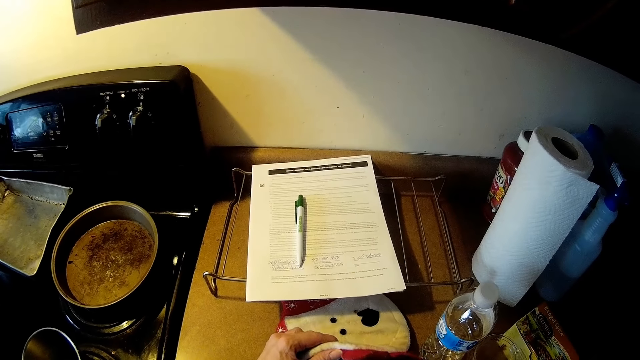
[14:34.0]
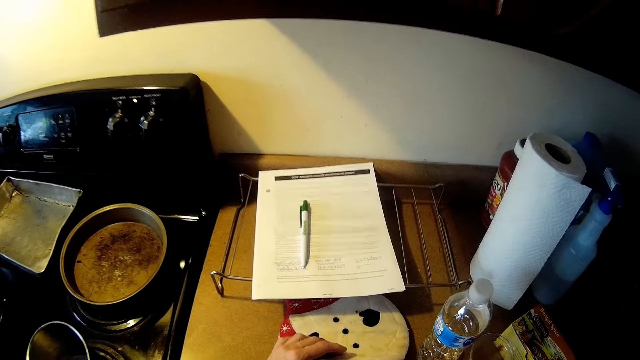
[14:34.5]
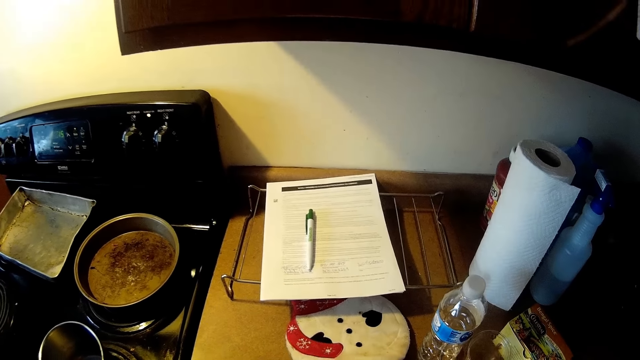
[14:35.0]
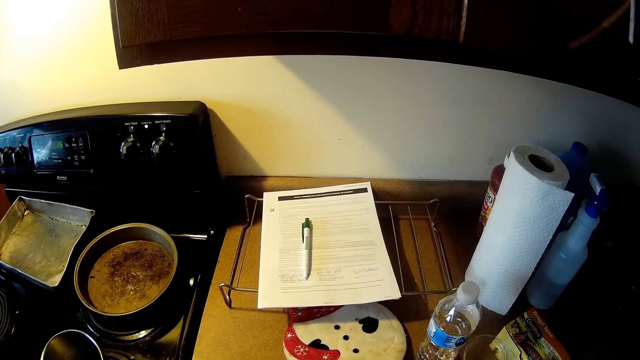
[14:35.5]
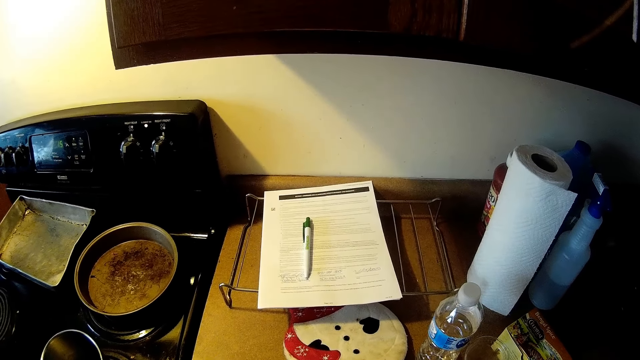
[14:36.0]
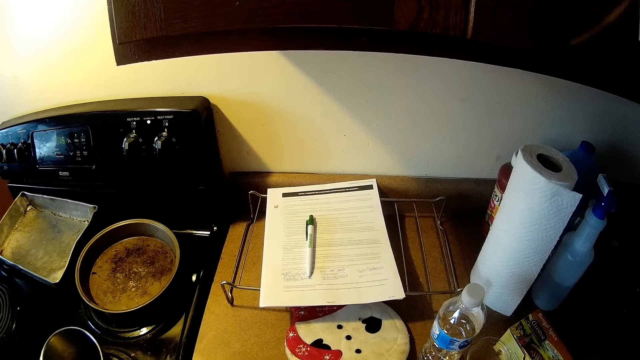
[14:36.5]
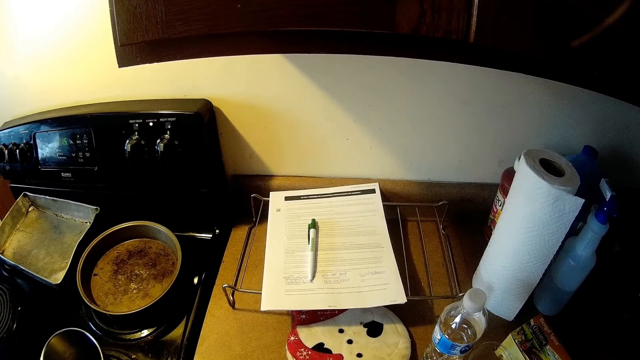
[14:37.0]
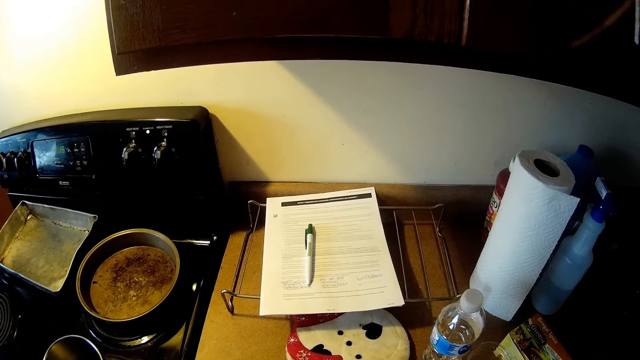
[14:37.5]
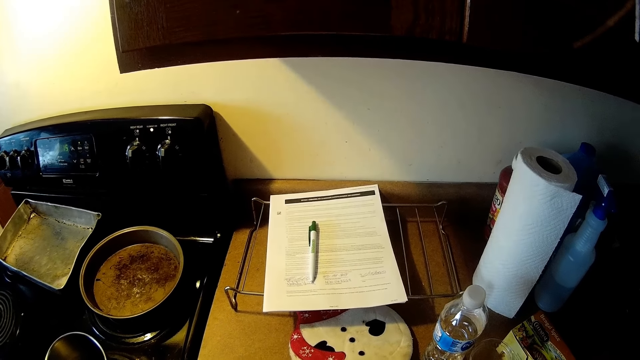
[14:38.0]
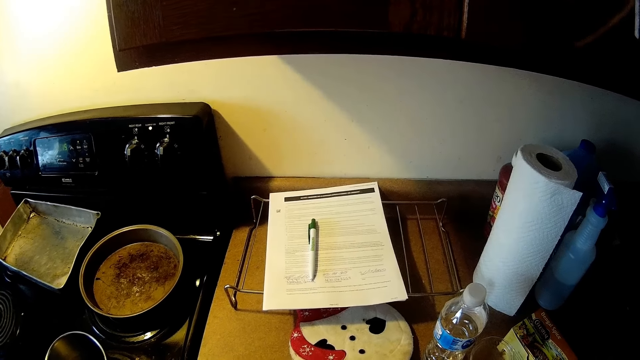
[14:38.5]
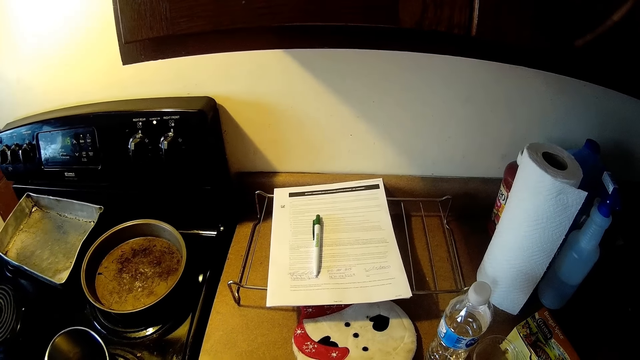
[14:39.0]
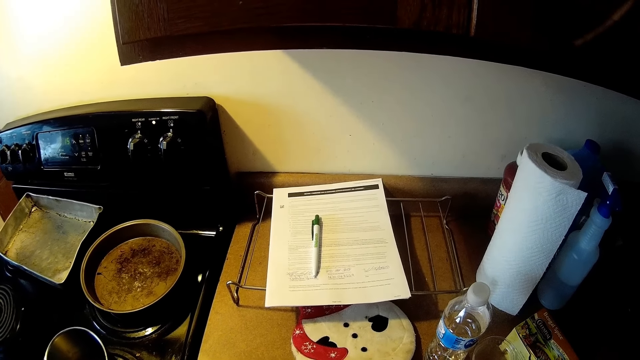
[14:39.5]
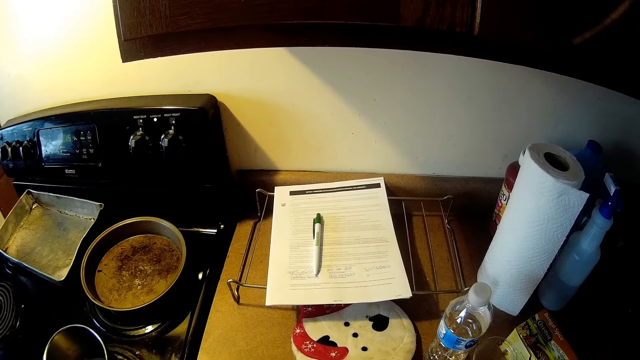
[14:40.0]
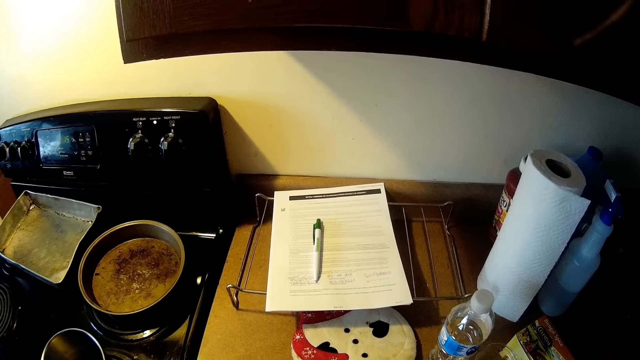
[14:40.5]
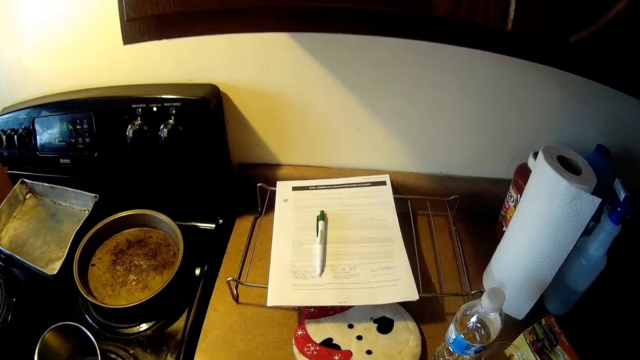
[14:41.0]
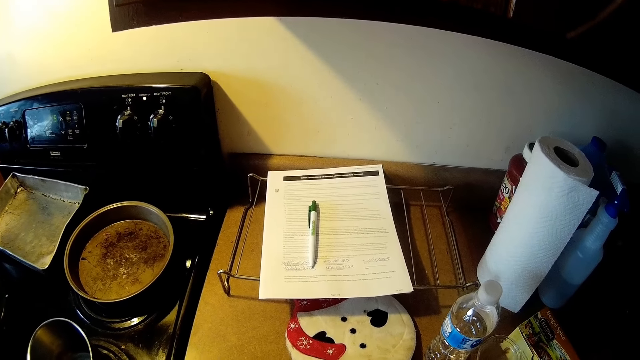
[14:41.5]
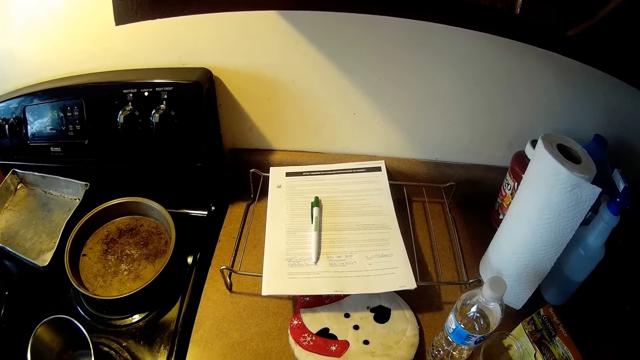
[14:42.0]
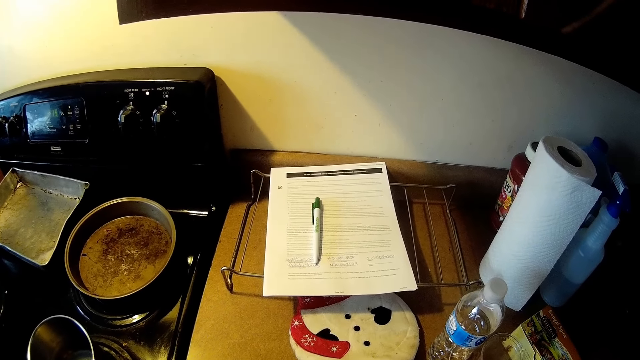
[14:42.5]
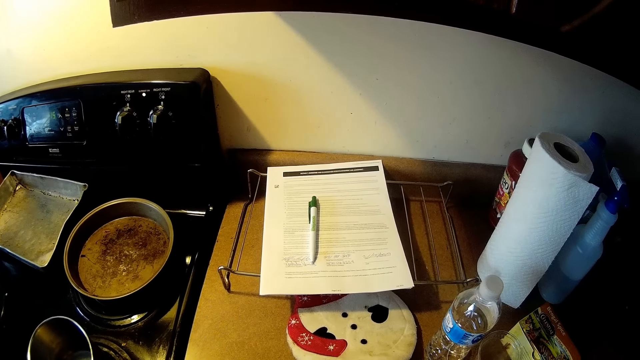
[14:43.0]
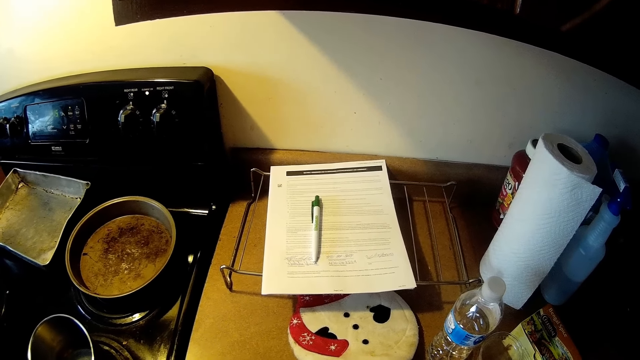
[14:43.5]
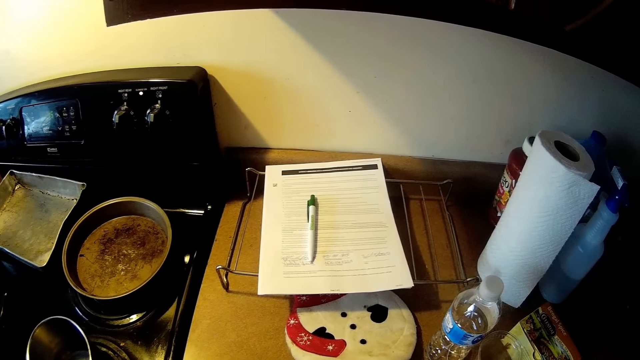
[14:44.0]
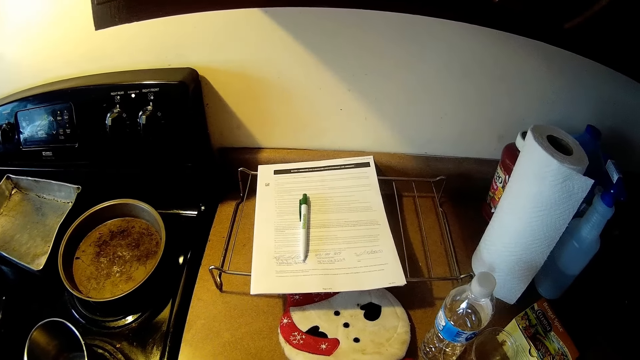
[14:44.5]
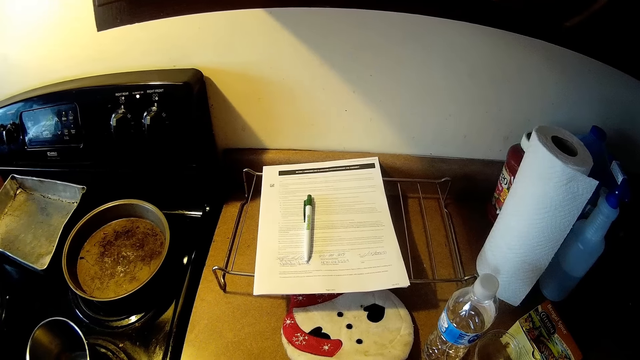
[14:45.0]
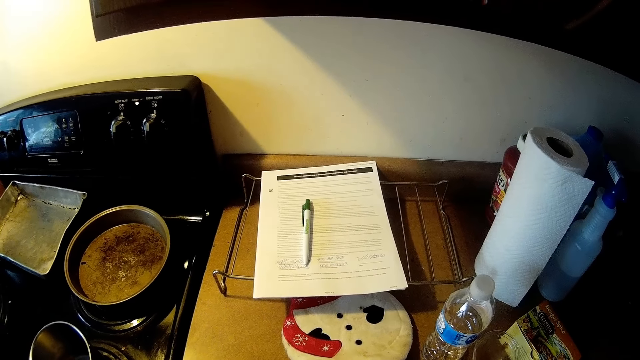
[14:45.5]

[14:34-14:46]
The camera wearer stares at the kitchen counter.

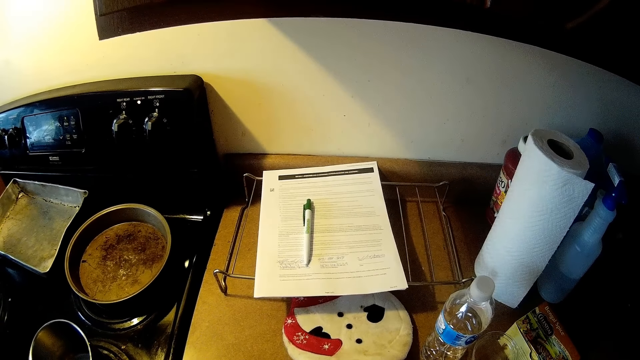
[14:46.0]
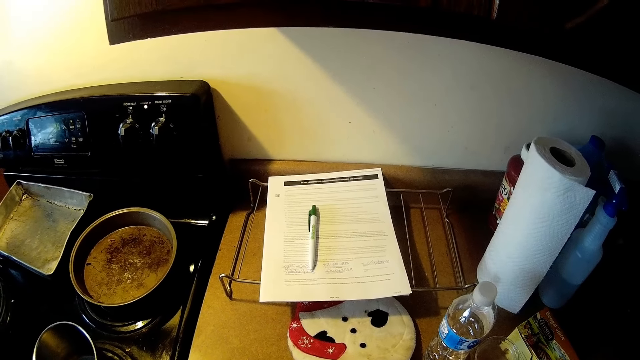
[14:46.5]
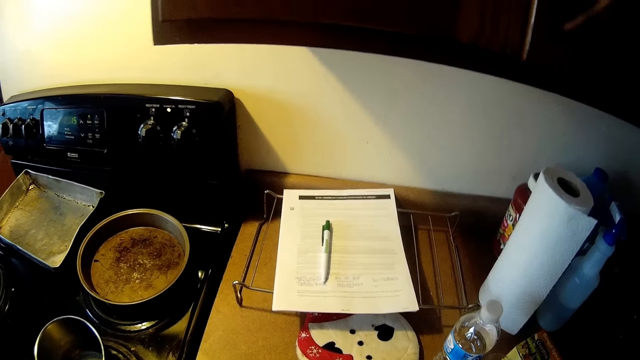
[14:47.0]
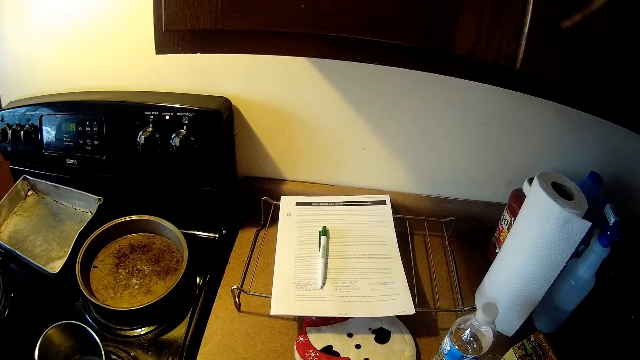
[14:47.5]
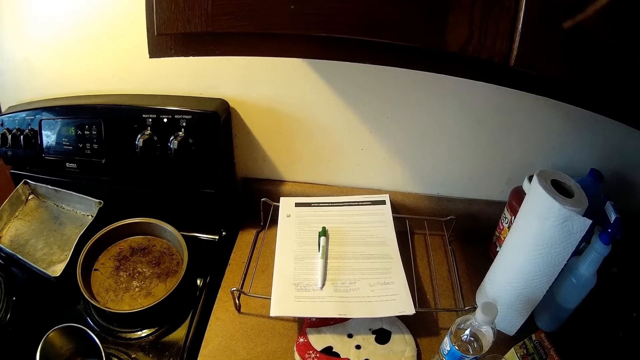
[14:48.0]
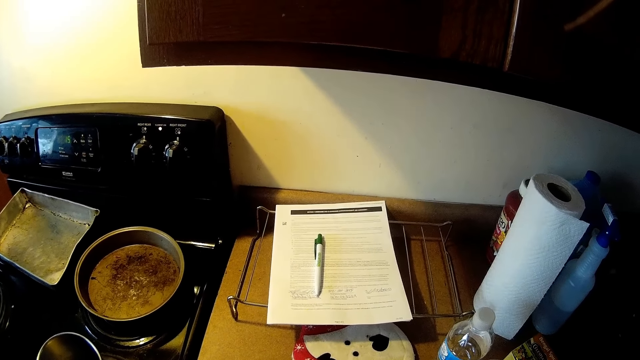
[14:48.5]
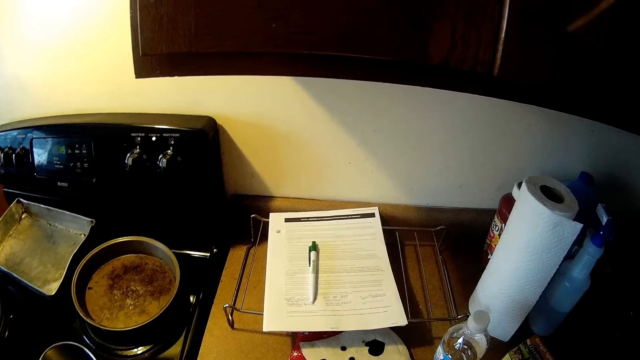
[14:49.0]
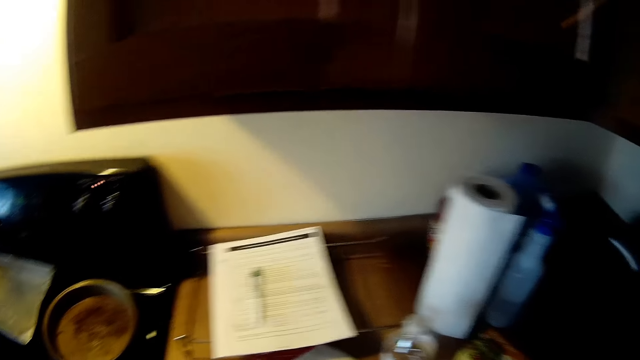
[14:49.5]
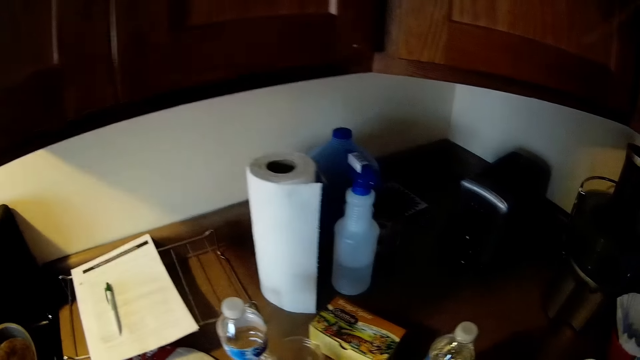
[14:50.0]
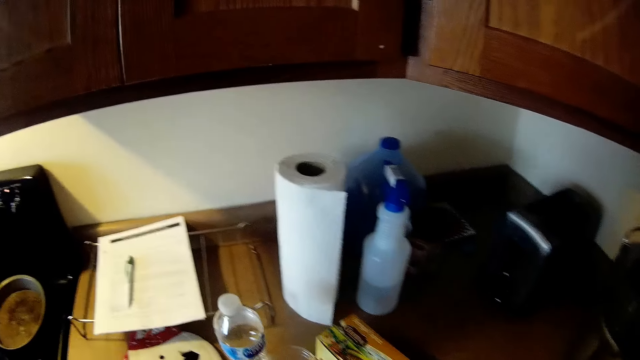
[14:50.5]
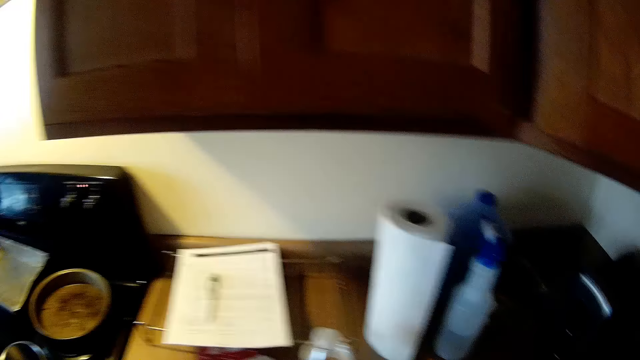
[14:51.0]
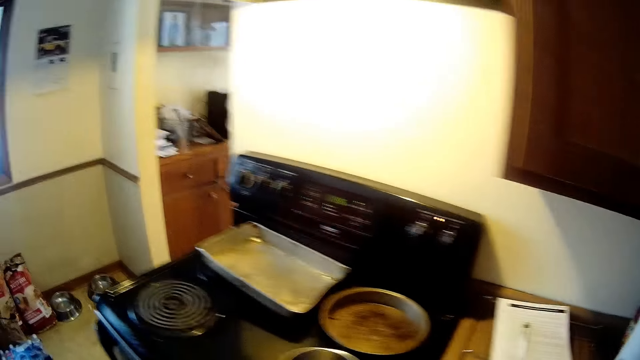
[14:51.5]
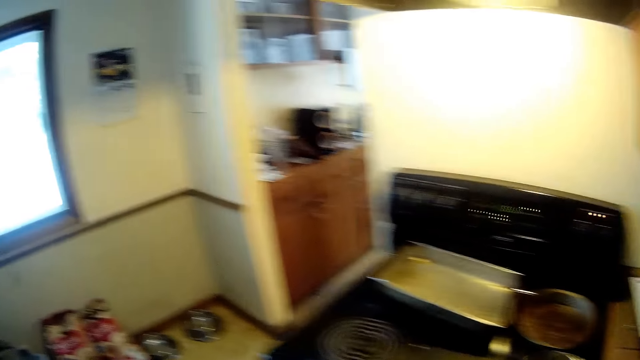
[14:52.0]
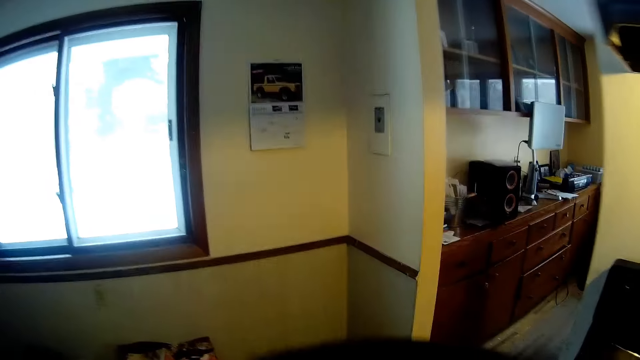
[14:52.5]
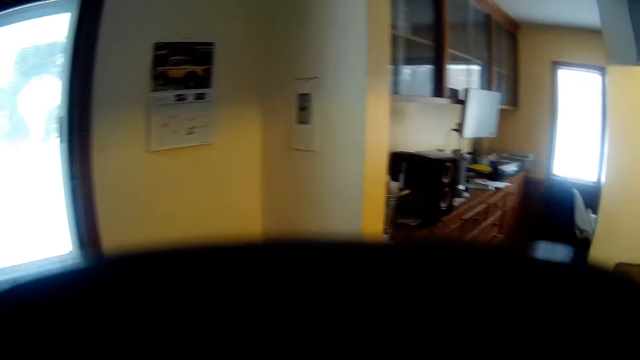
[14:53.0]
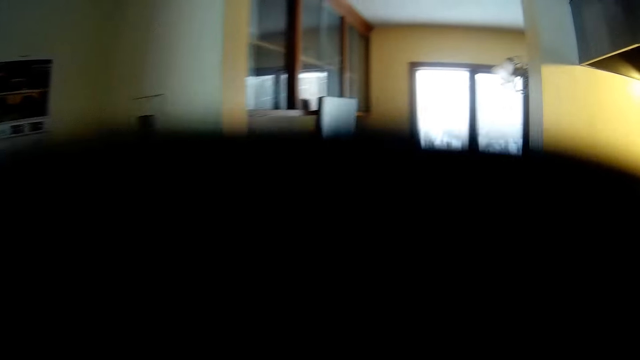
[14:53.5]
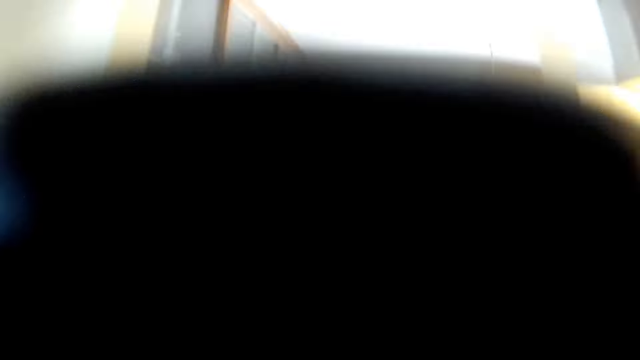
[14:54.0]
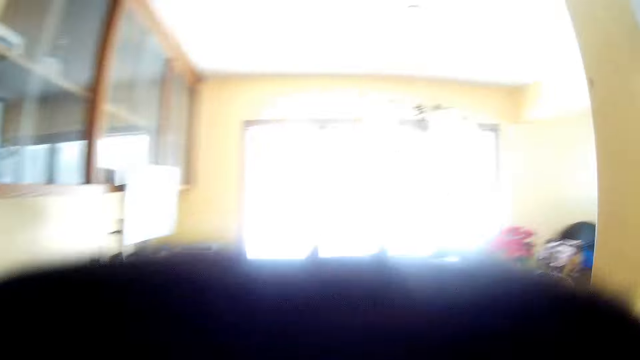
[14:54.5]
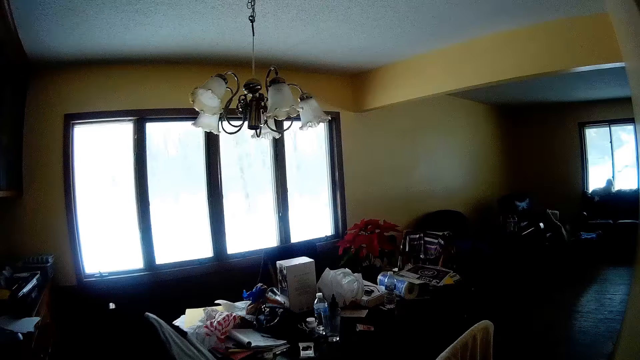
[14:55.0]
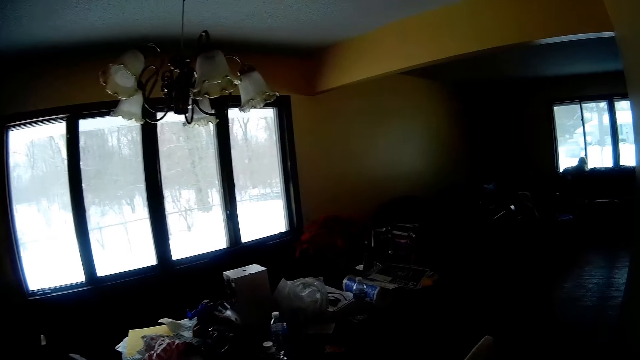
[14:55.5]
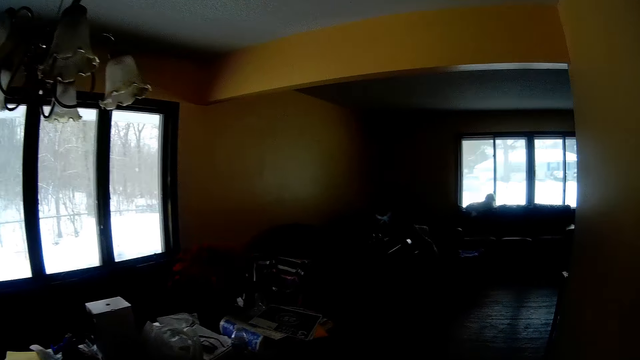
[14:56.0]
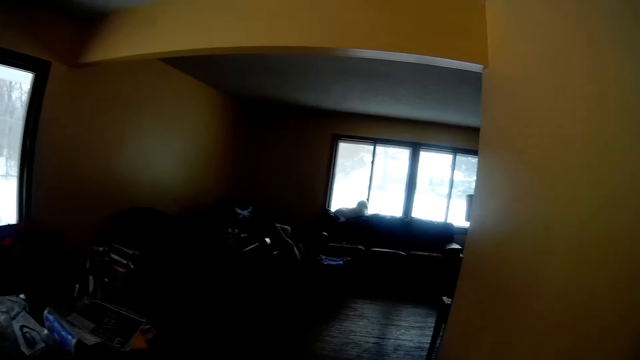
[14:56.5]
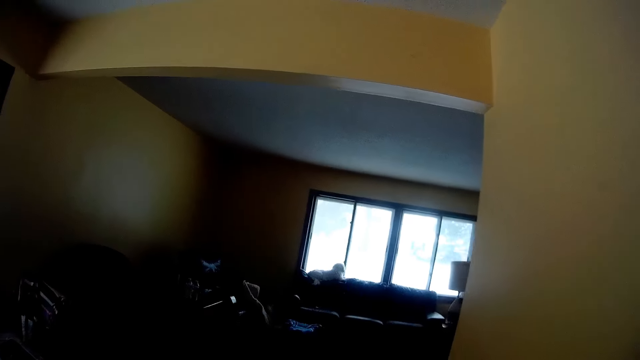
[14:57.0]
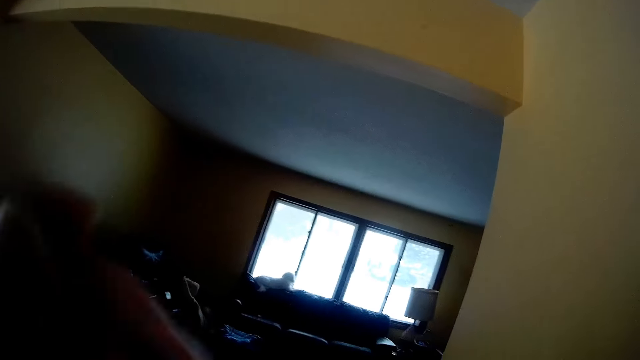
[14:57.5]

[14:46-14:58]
The camera wearer walks to the dining from the kitchen. He drinks coffee from the cup in his right hand.
